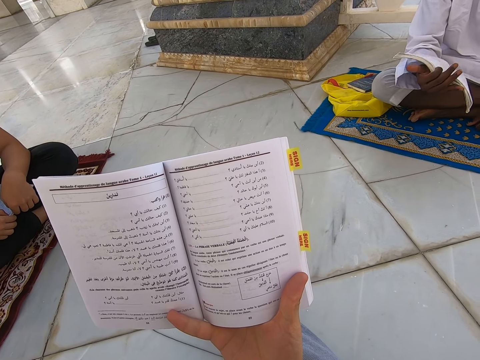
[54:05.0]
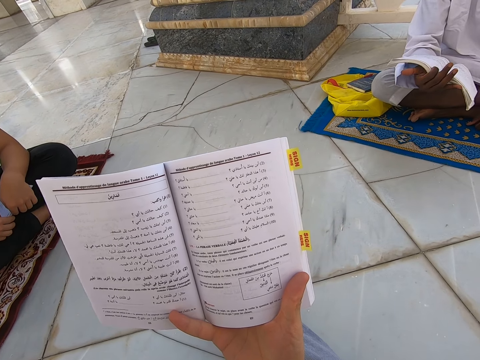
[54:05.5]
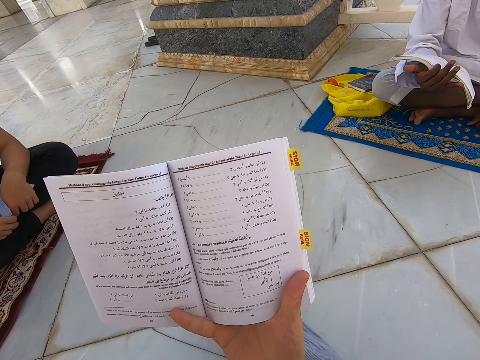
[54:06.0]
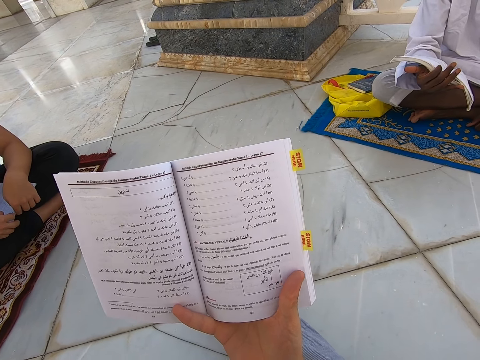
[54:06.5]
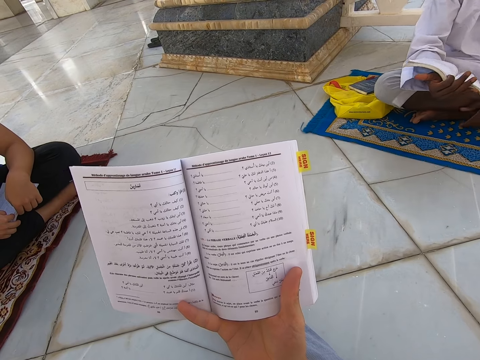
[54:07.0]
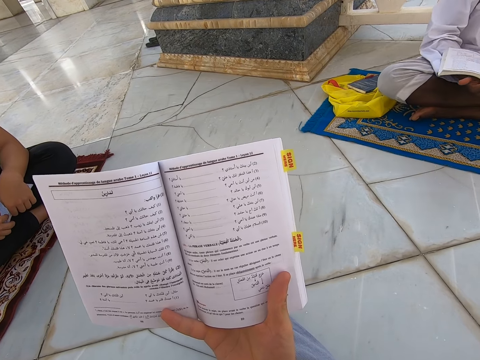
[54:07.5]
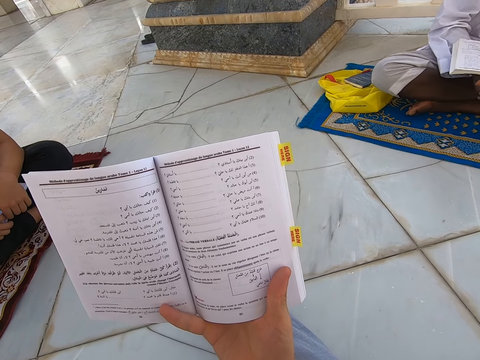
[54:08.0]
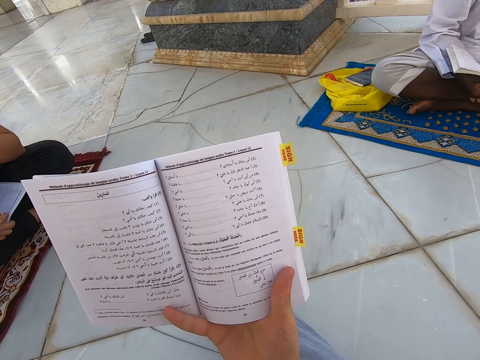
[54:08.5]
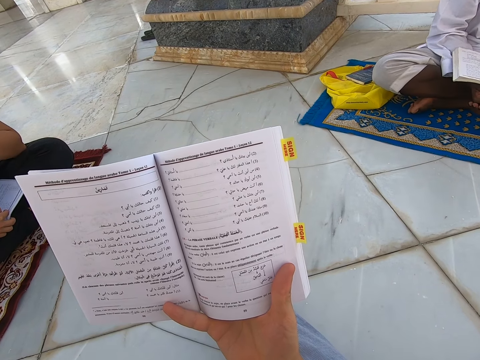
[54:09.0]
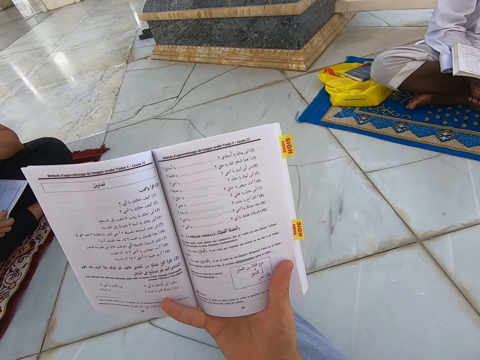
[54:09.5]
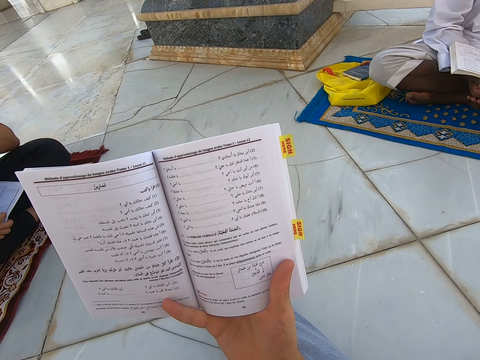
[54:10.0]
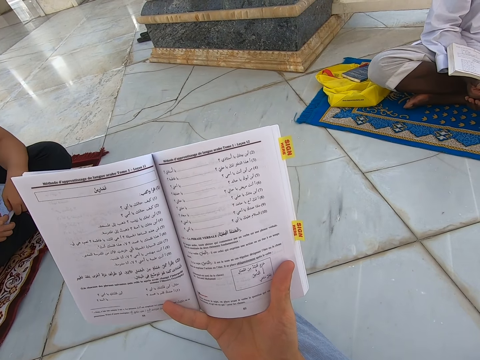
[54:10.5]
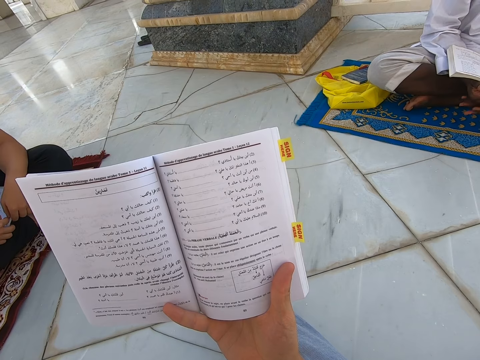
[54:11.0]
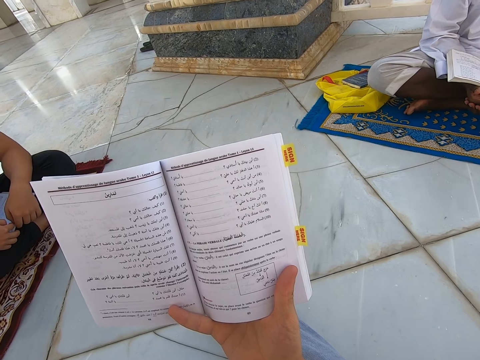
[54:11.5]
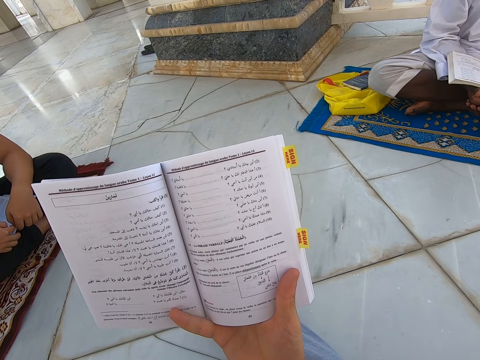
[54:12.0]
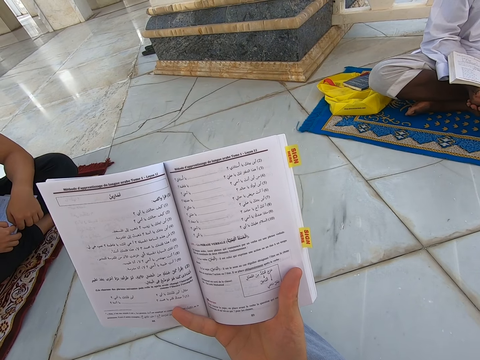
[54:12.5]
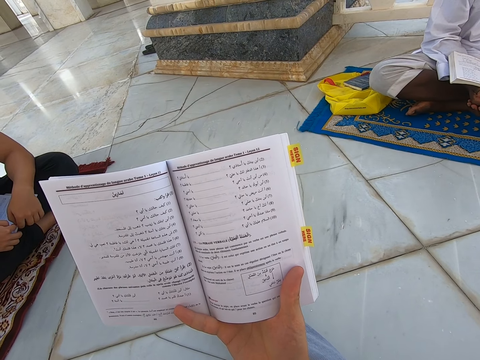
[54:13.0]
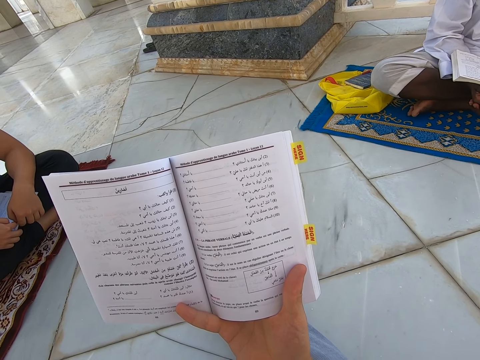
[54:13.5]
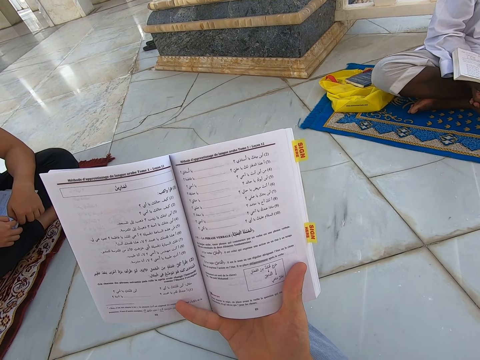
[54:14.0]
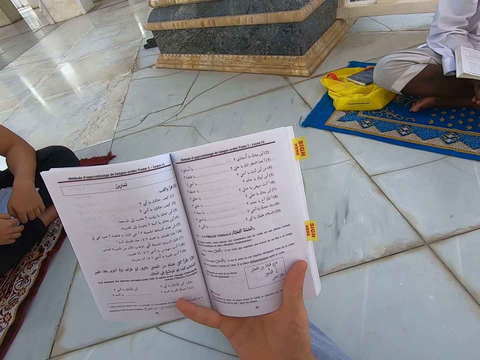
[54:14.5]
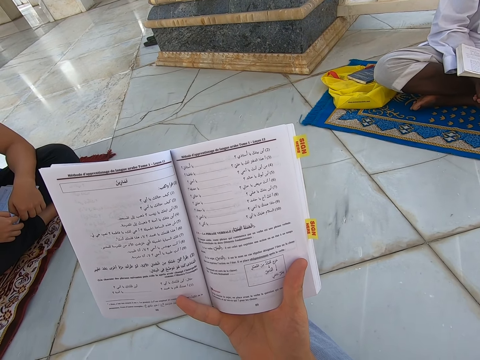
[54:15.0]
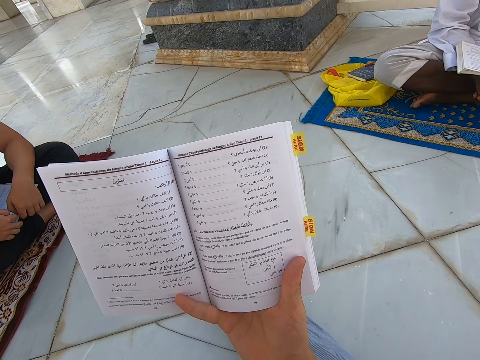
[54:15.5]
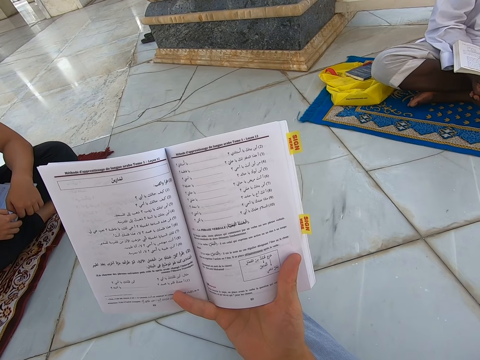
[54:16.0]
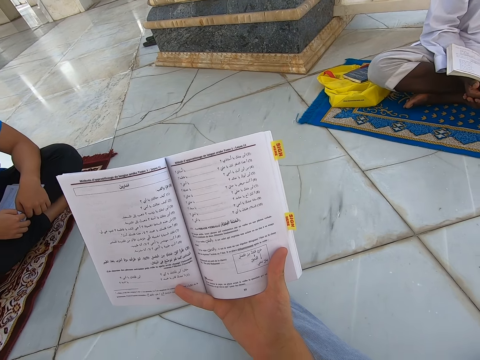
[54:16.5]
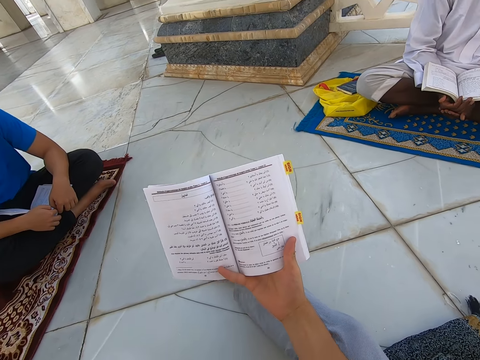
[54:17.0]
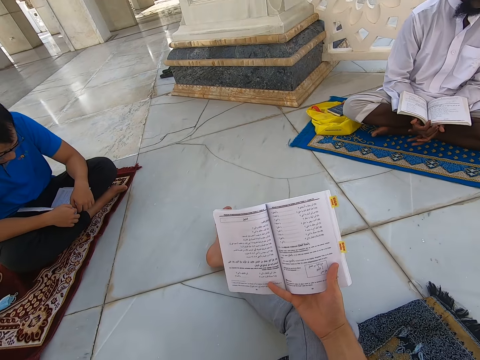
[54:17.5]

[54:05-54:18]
A person raises a hand up. The camera wearer touches the book.

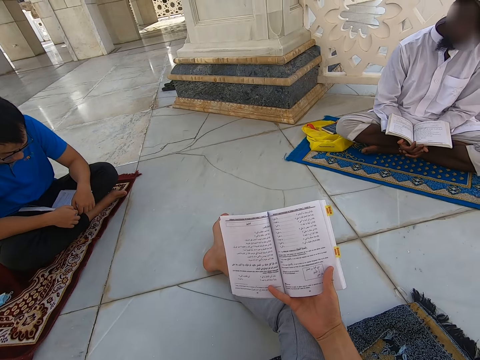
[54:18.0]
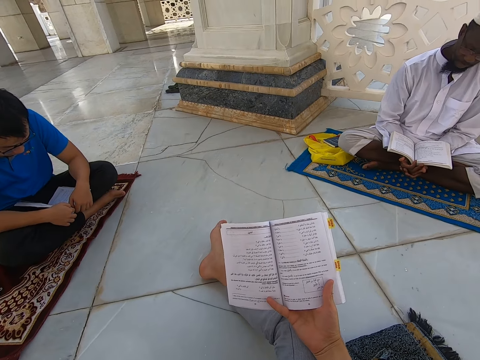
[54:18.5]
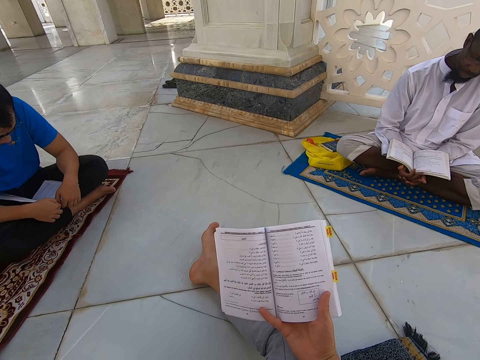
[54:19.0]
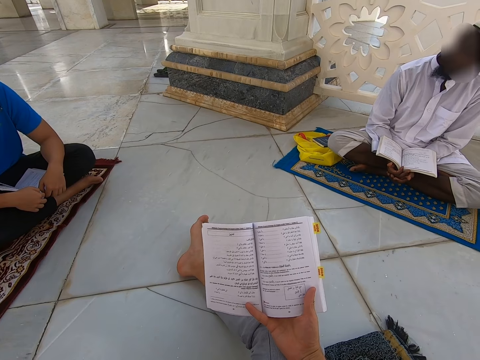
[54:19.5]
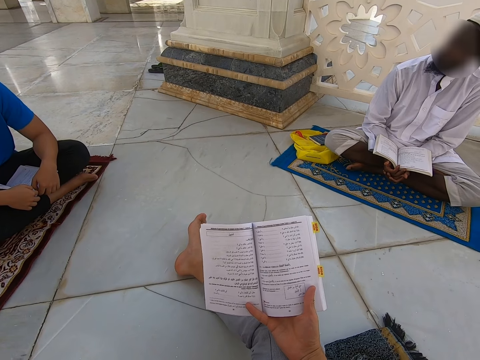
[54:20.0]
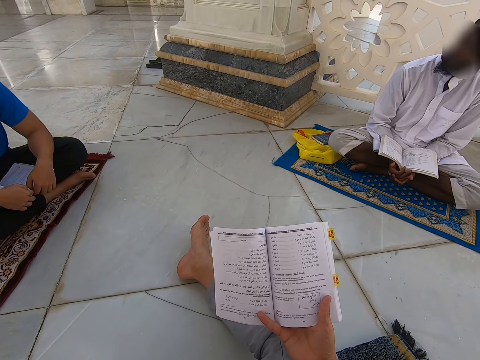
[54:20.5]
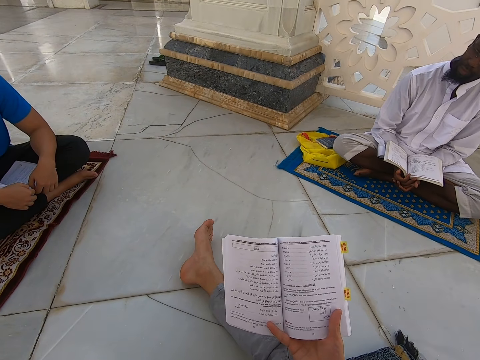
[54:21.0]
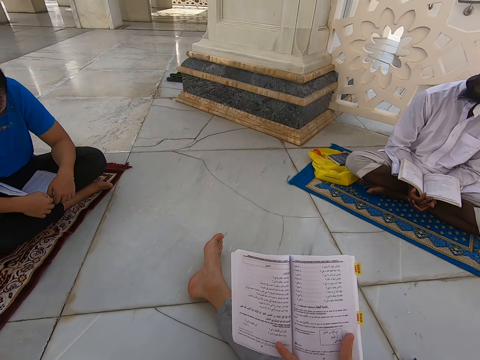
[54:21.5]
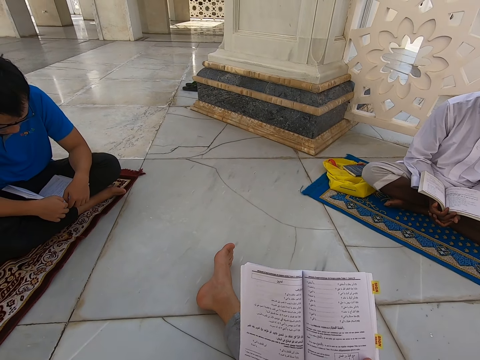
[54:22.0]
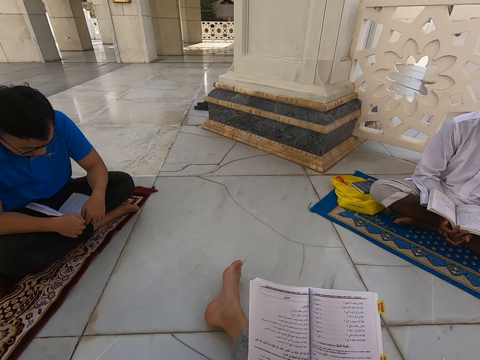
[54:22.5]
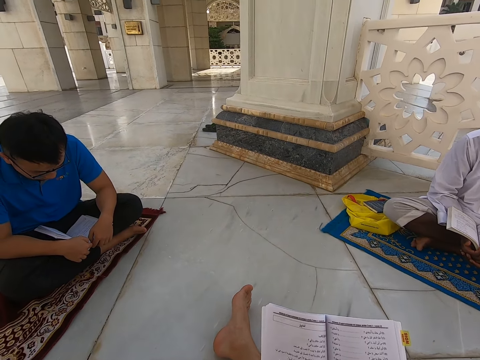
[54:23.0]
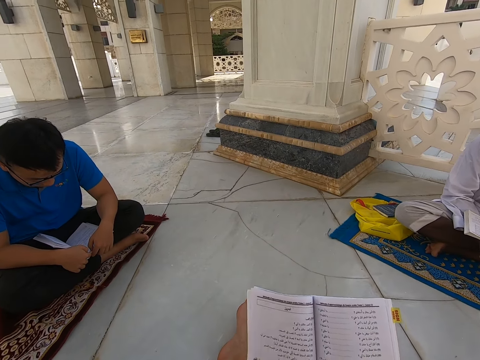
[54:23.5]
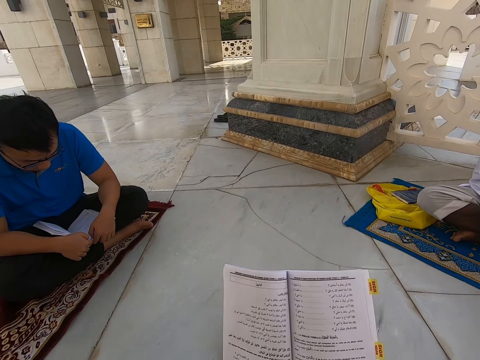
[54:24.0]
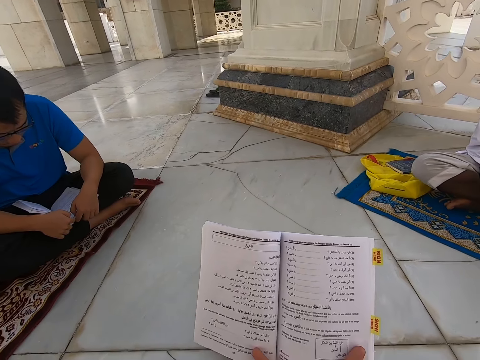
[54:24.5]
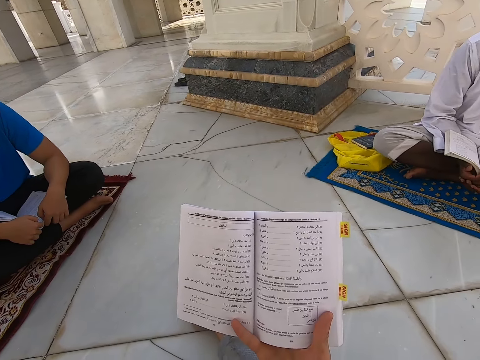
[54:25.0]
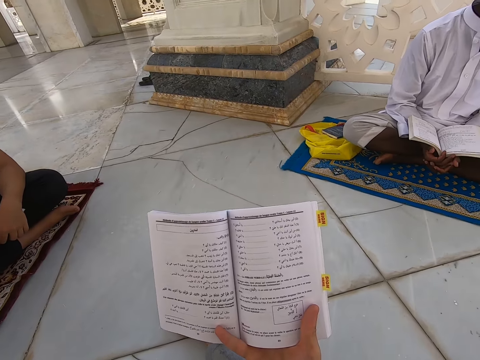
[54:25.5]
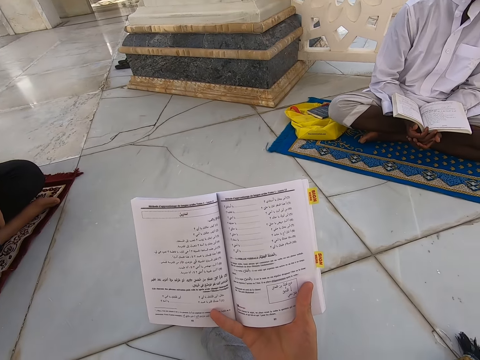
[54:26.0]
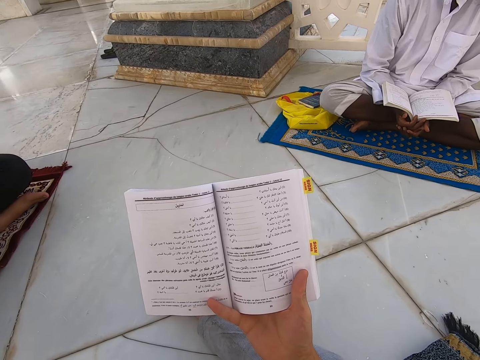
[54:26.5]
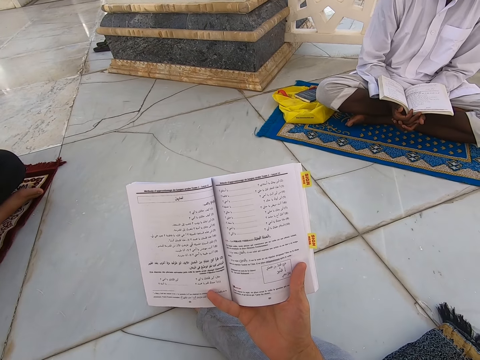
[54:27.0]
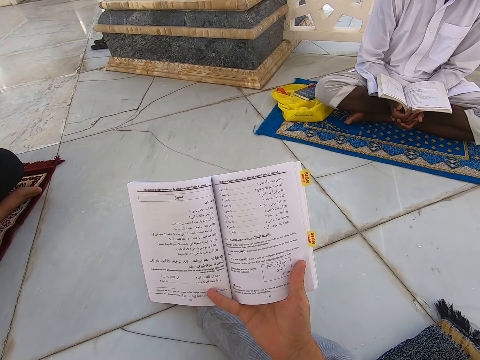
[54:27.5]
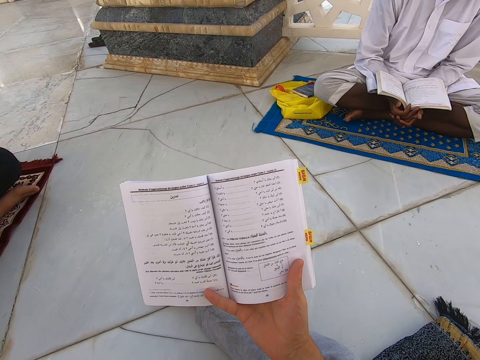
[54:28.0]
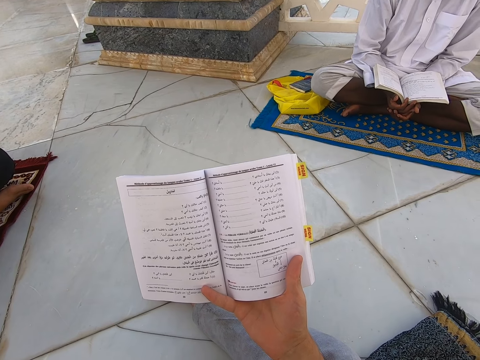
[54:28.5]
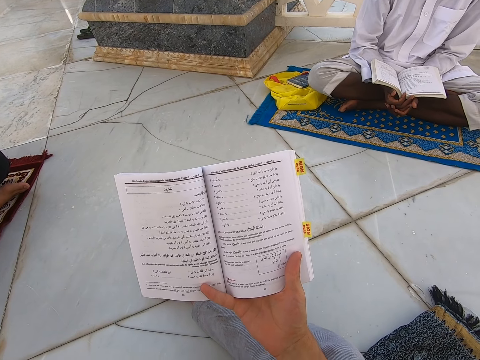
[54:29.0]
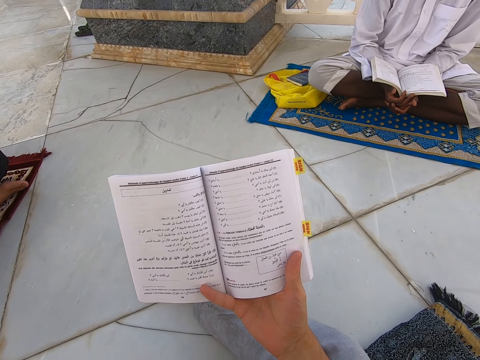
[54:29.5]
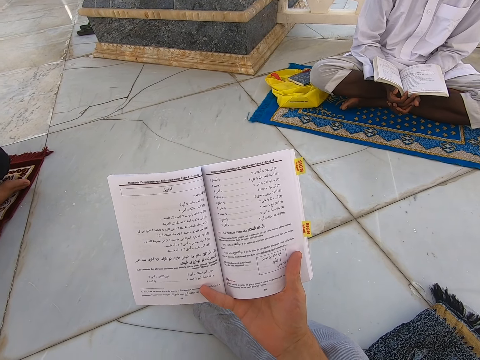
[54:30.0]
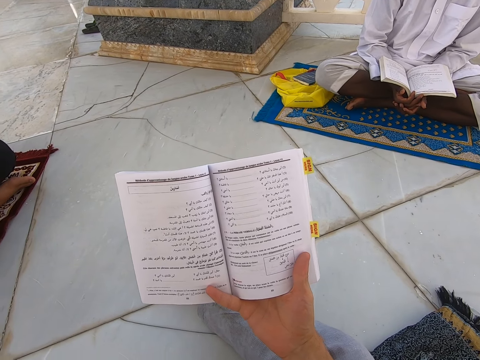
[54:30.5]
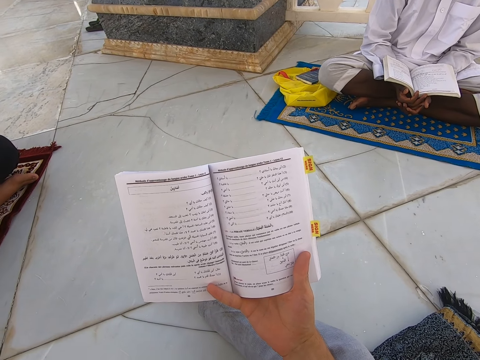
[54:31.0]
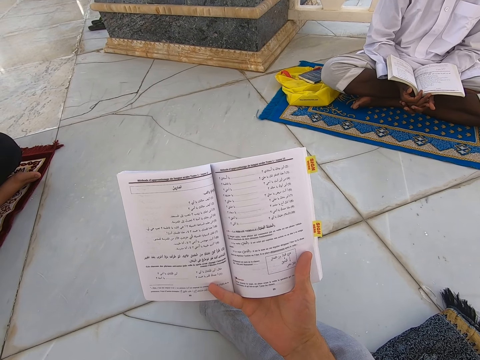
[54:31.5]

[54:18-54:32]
The camera wearer looks around. They read the book in the mosque. They touch the book.
